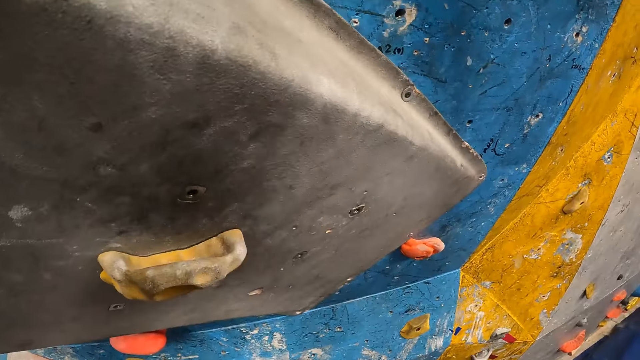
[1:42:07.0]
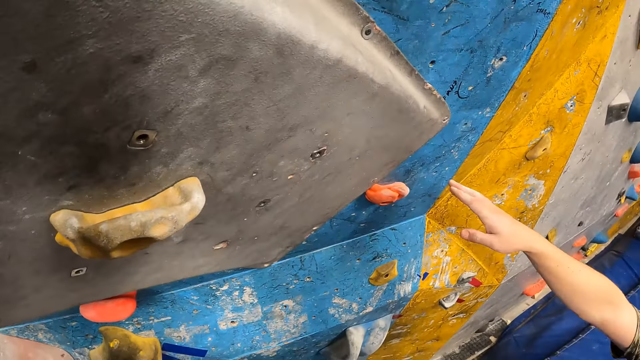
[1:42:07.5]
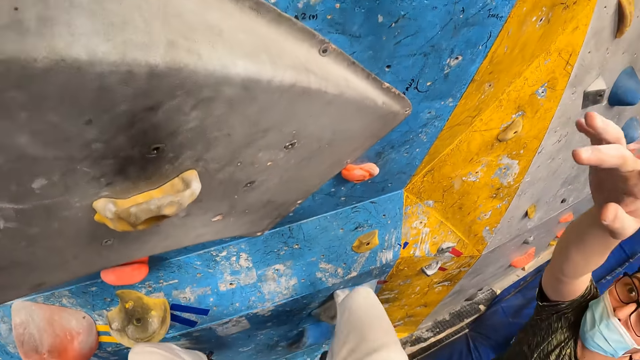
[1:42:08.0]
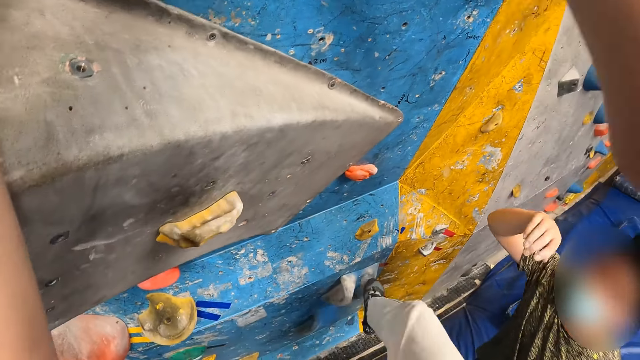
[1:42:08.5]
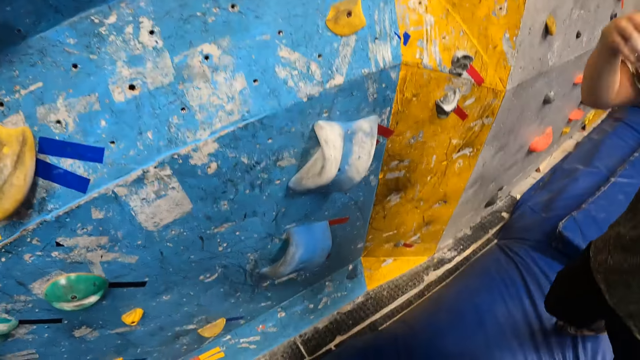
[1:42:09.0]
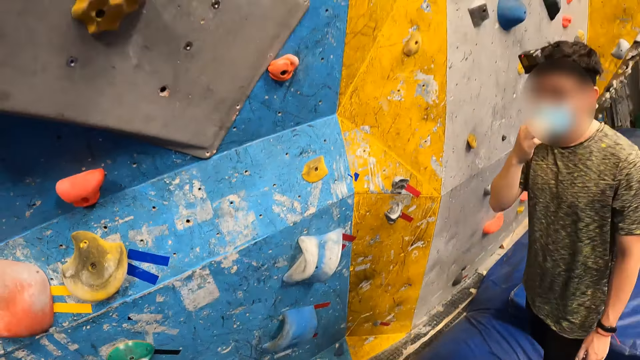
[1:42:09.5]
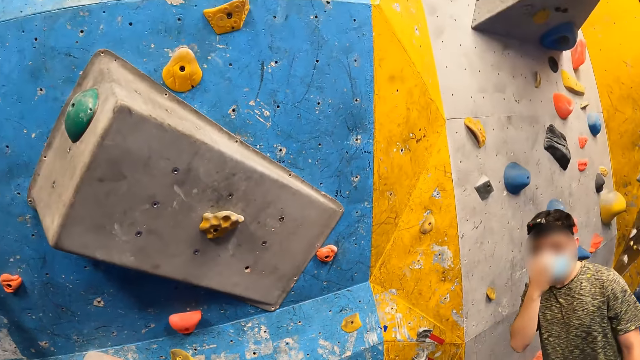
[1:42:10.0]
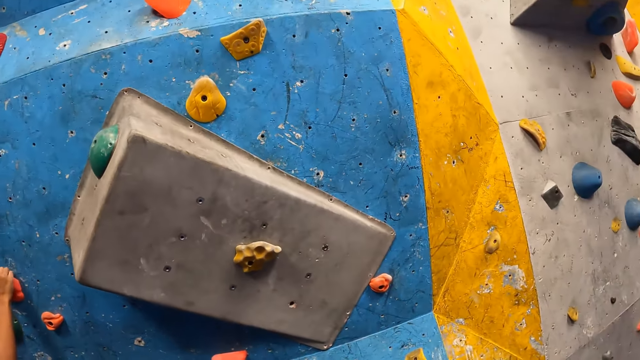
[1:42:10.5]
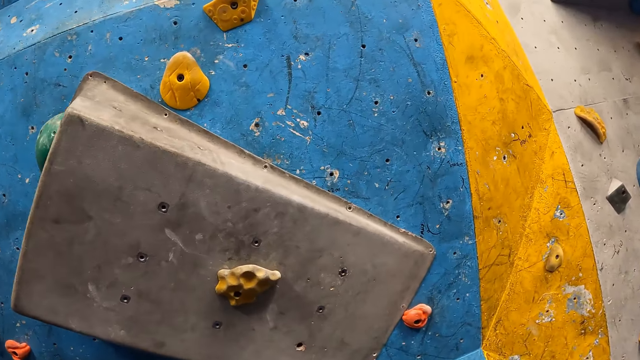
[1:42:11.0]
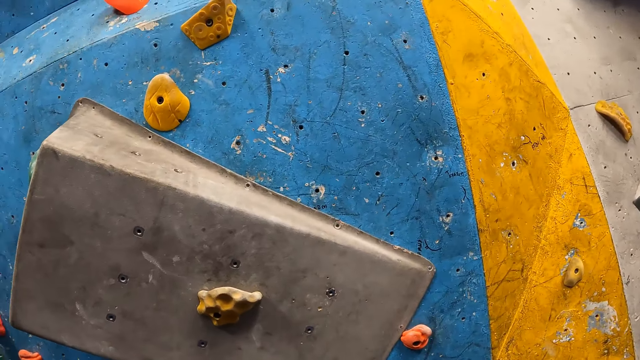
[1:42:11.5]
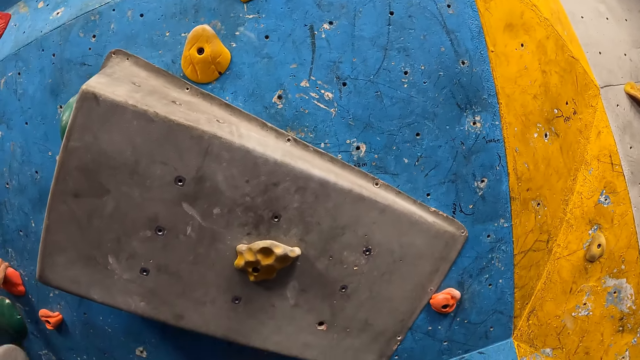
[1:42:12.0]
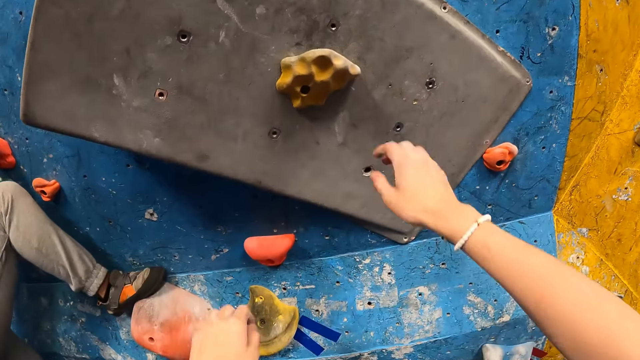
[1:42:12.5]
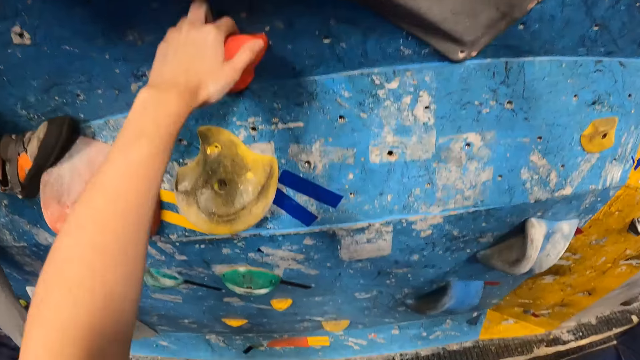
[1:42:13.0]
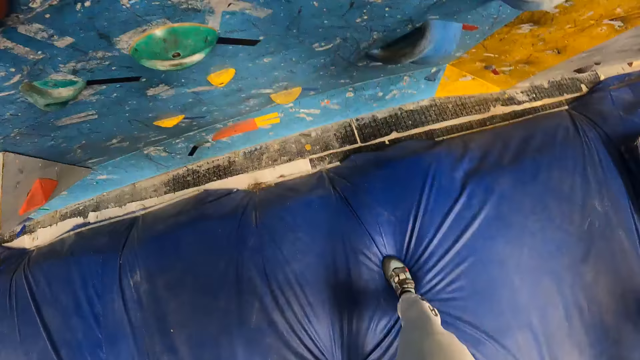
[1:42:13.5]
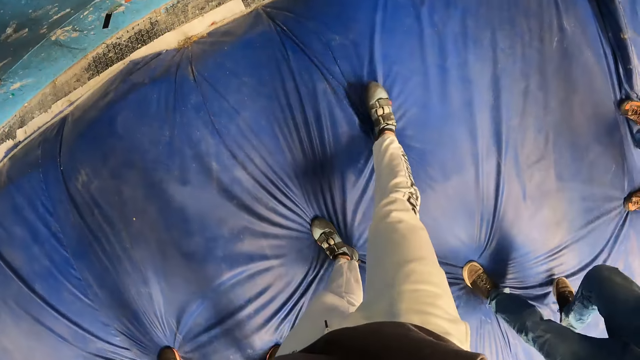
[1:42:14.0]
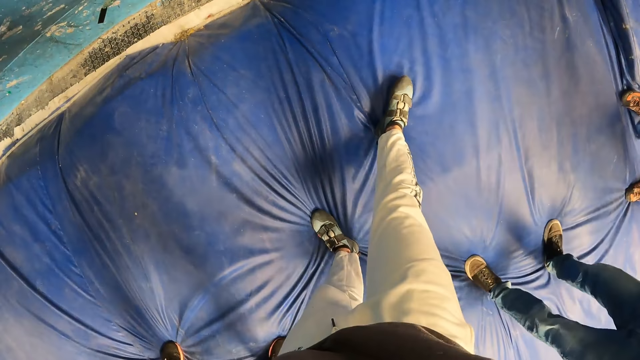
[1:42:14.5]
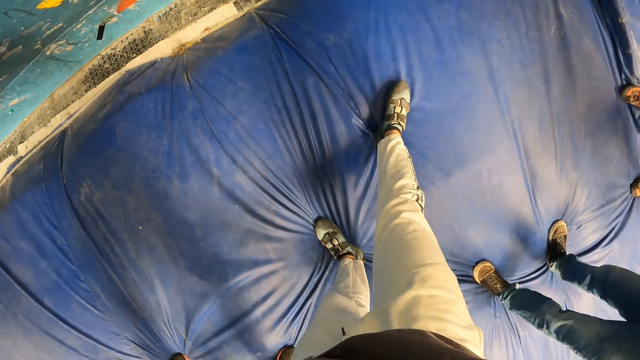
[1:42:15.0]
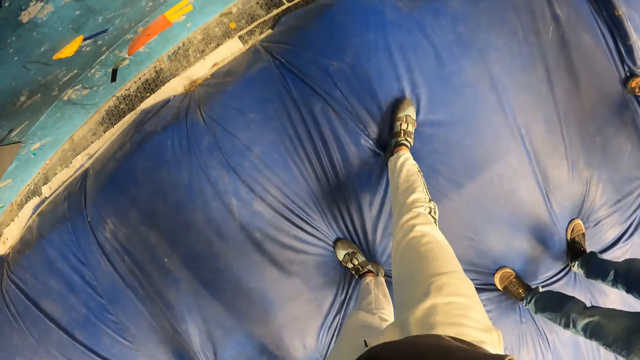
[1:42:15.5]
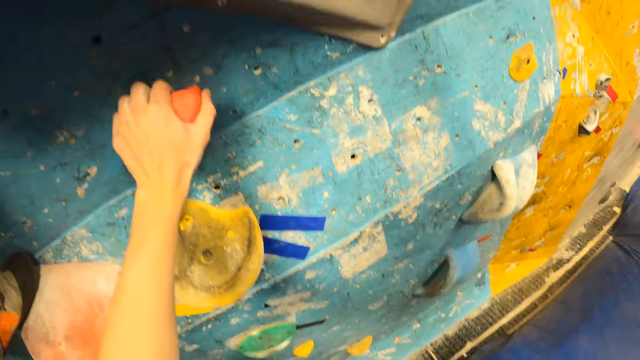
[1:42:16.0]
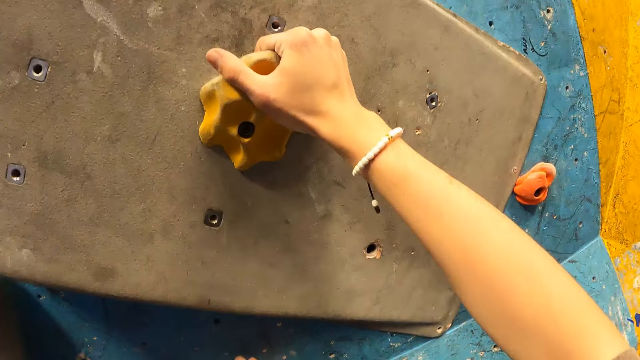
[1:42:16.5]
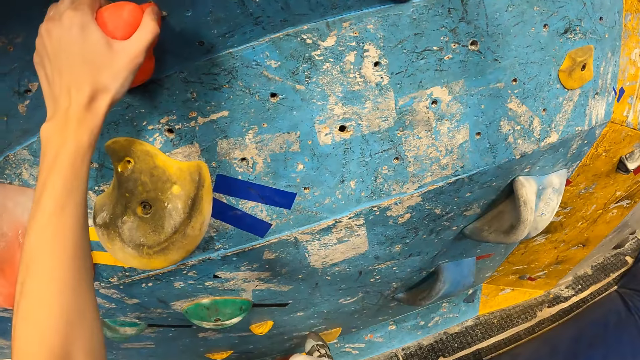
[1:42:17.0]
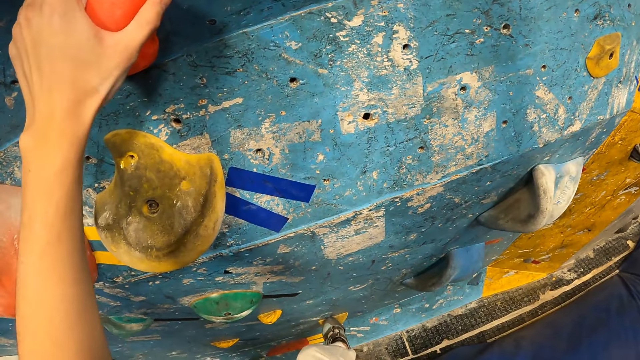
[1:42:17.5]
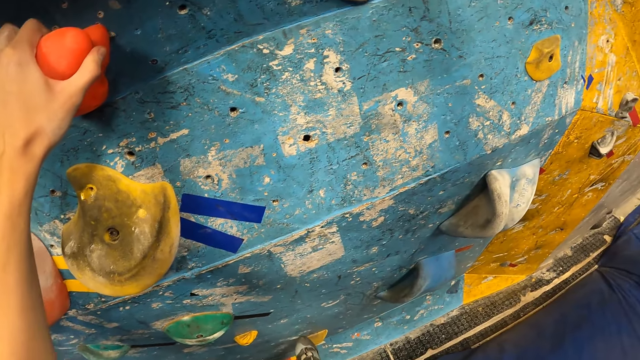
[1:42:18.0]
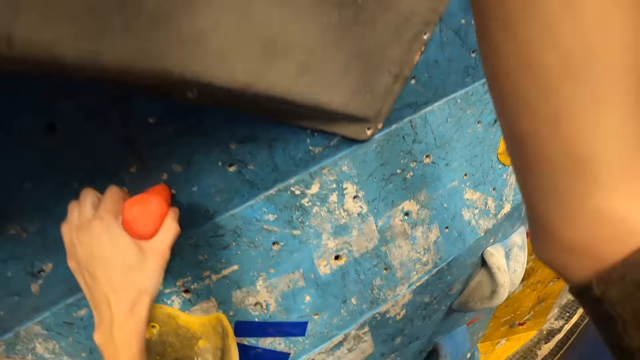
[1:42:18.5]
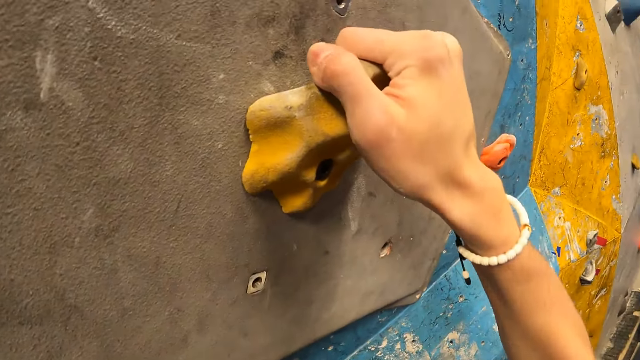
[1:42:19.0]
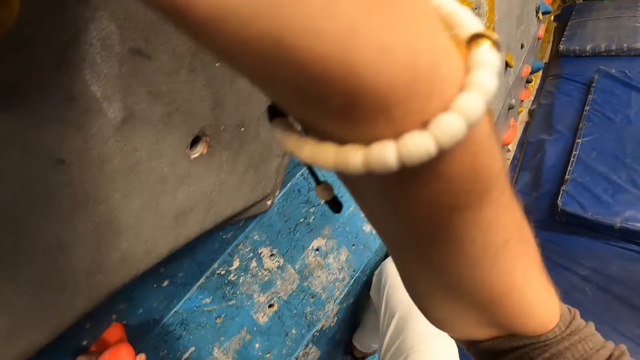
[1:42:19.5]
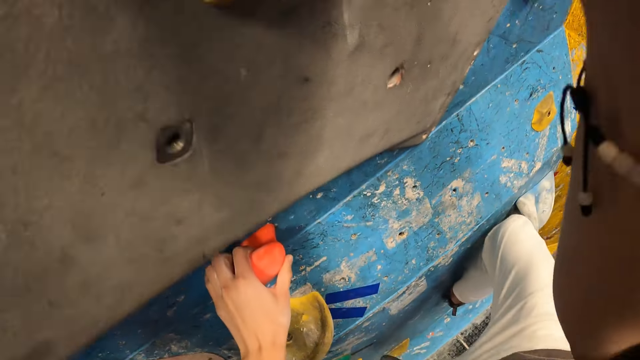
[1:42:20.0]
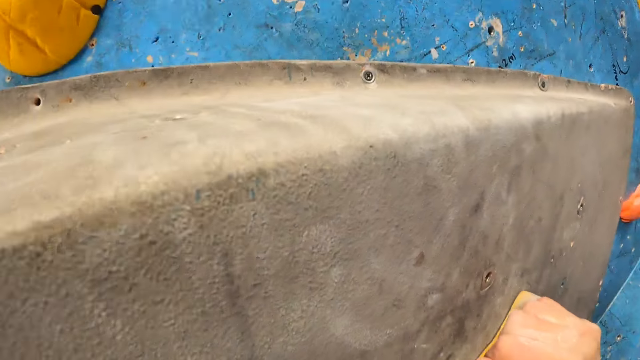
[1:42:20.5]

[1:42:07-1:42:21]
A man converses with the camera wearer. The camera wearer jumps down. They stare at the wall. They climb the wall. They stare down. They climb the wall.

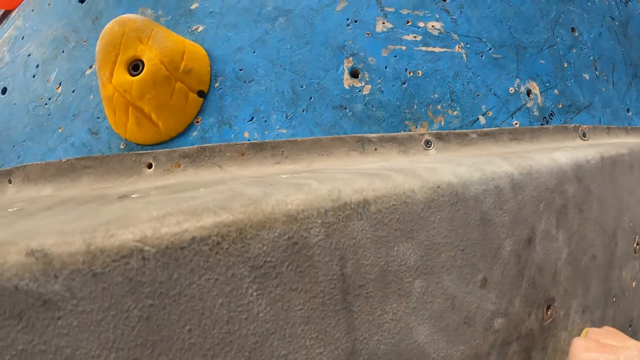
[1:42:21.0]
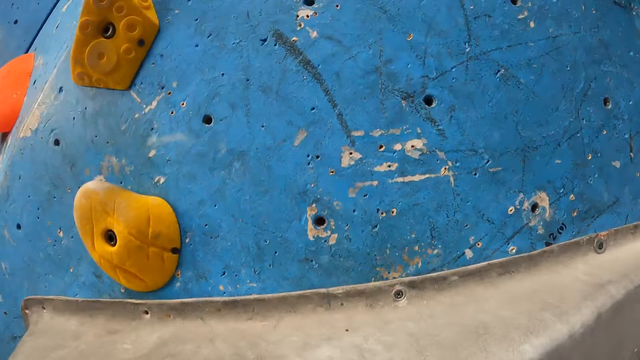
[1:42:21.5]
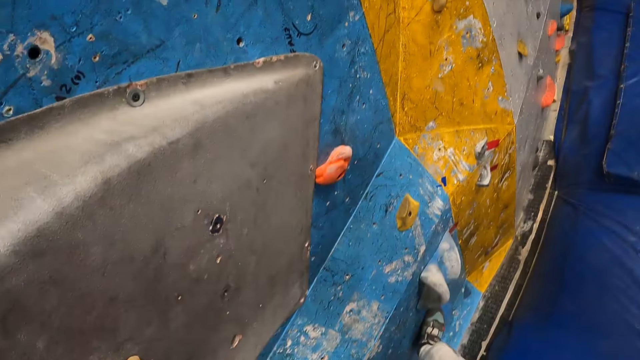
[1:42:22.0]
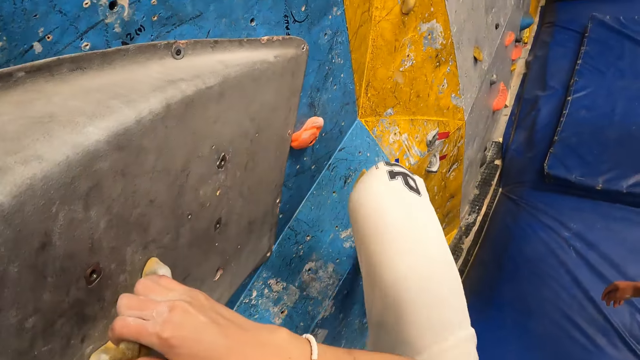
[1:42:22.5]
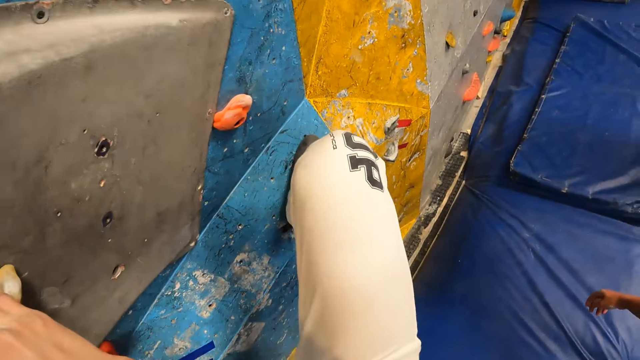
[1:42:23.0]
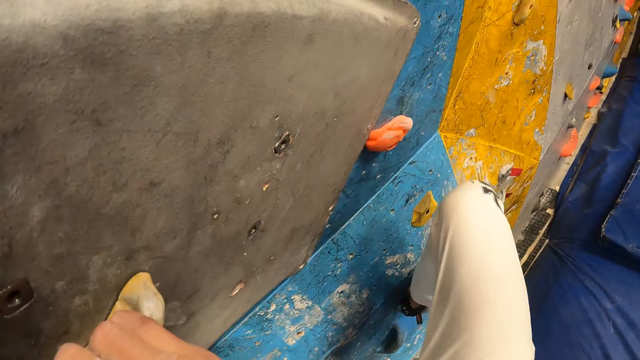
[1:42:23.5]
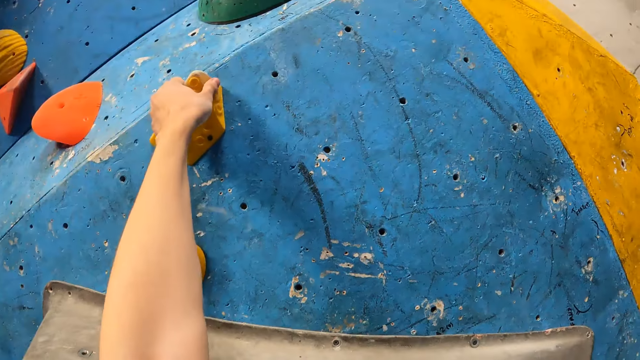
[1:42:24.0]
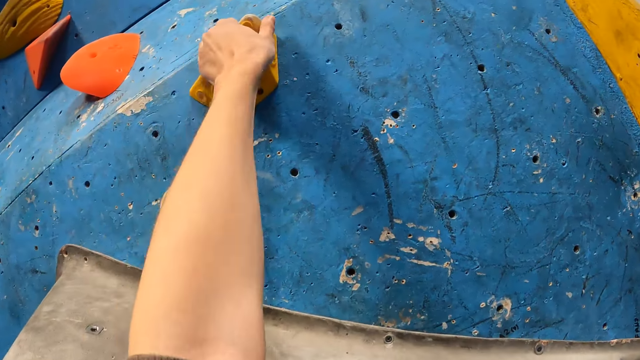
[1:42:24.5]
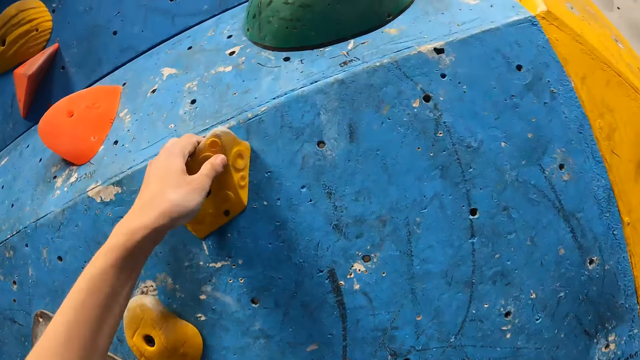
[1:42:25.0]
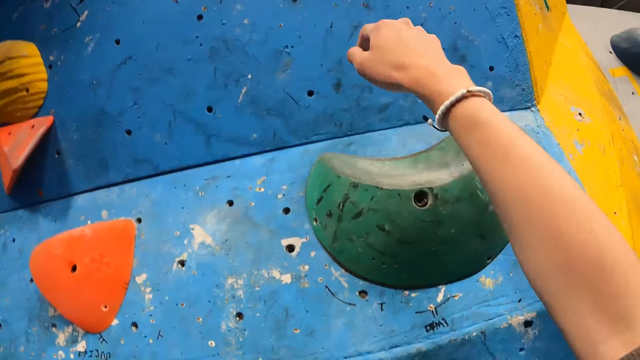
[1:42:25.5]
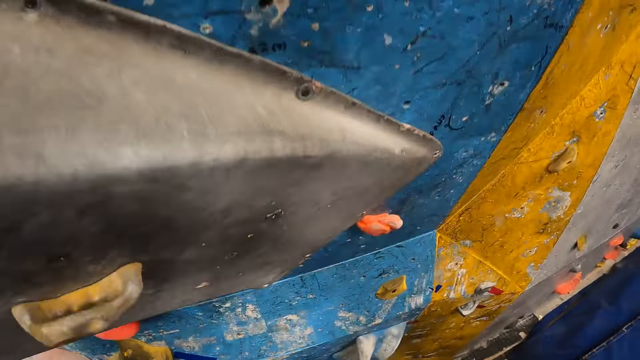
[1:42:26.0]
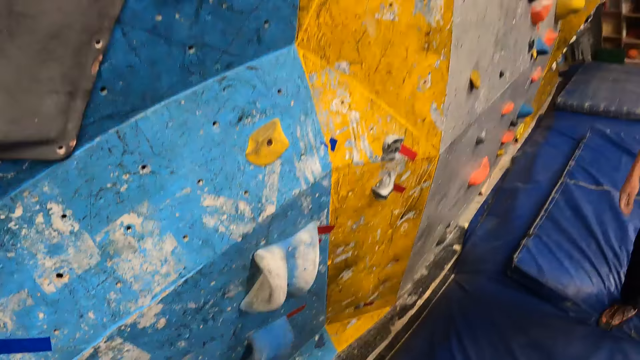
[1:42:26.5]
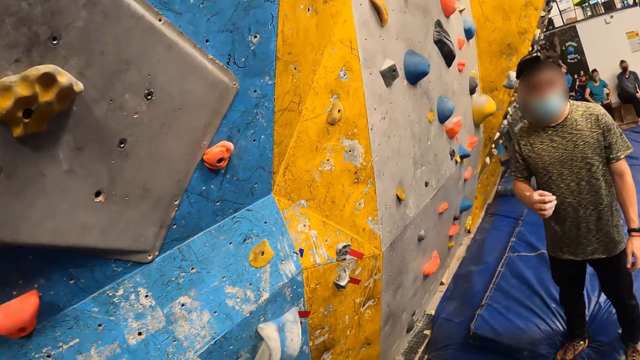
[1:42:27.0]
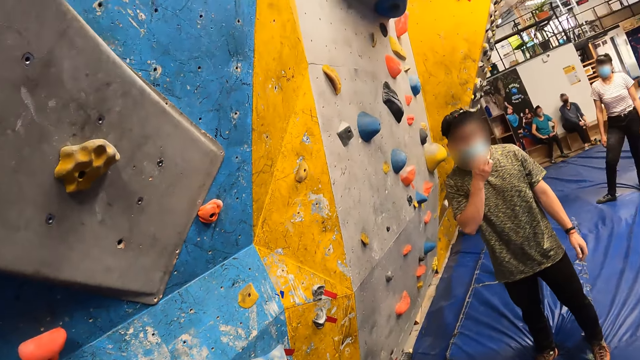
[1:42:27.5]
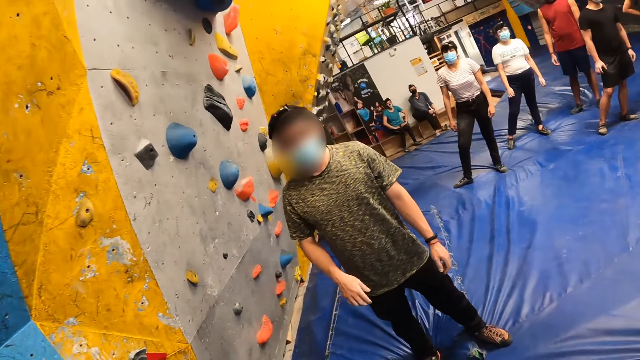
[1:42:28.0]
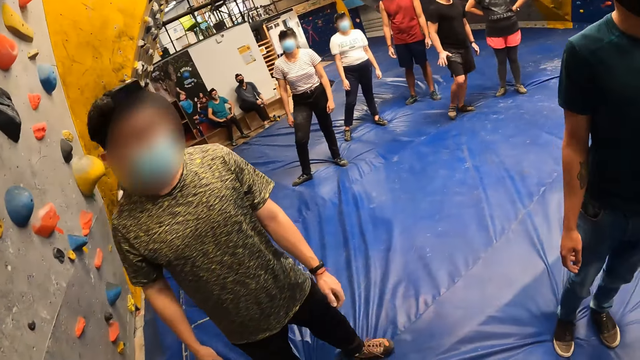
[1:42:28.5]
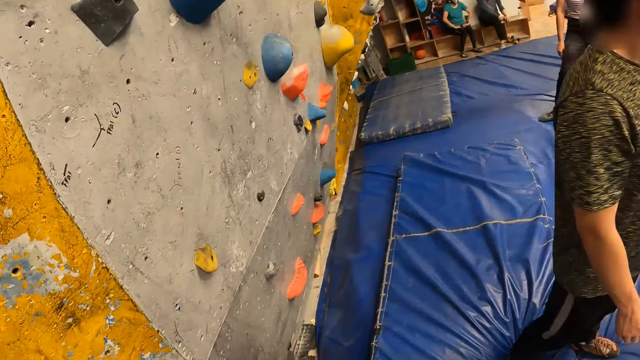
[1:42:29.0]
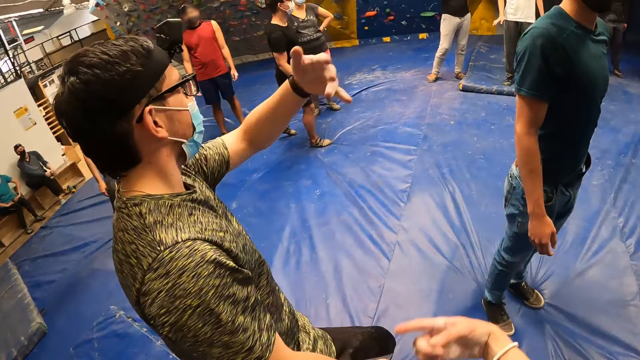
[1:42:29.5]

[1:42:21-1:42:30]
The camera wearer jumps down from the rock wall. They look around the boulder gym.
